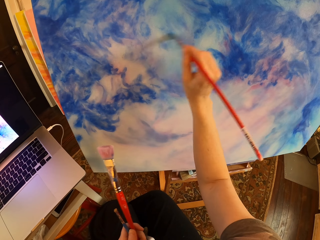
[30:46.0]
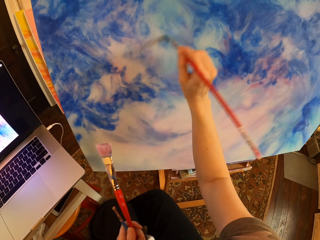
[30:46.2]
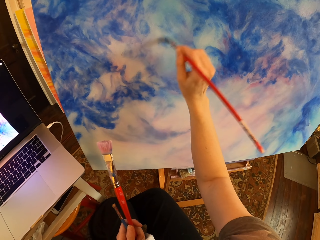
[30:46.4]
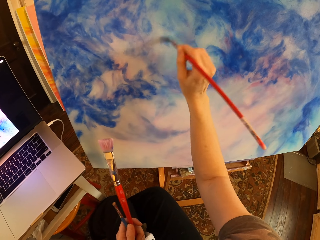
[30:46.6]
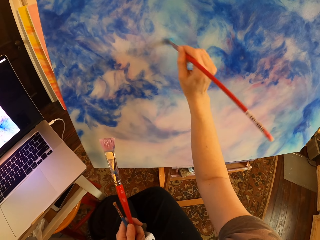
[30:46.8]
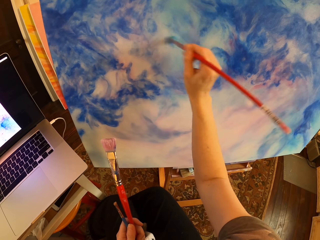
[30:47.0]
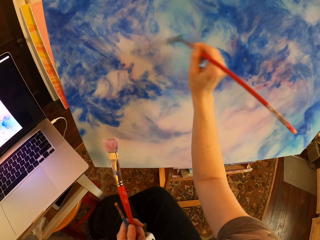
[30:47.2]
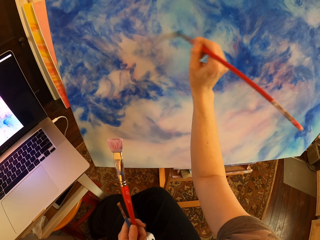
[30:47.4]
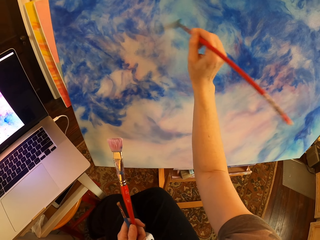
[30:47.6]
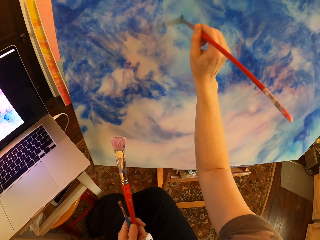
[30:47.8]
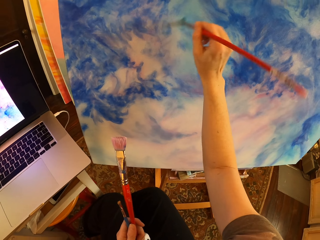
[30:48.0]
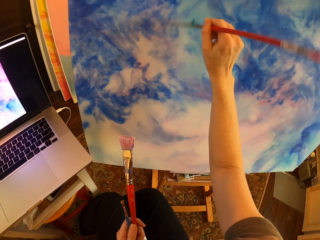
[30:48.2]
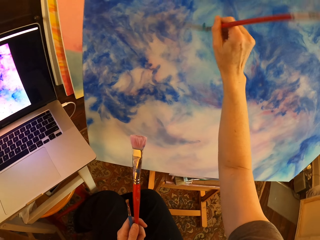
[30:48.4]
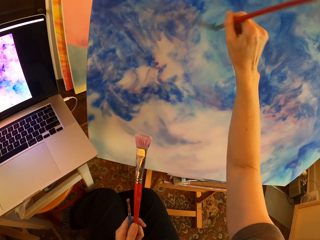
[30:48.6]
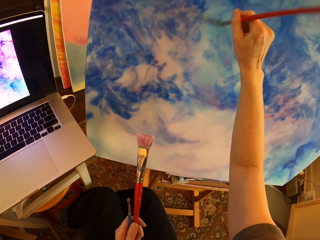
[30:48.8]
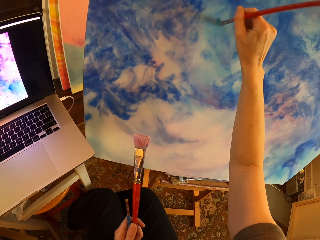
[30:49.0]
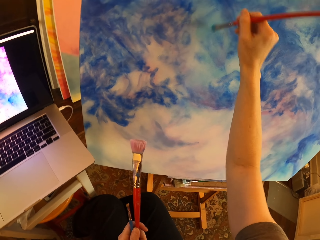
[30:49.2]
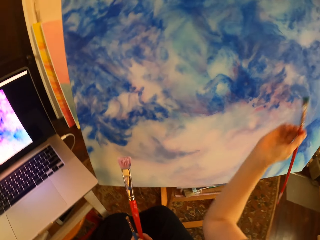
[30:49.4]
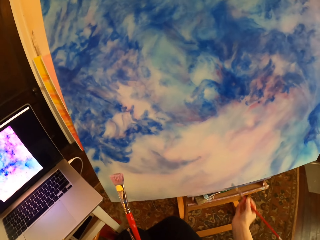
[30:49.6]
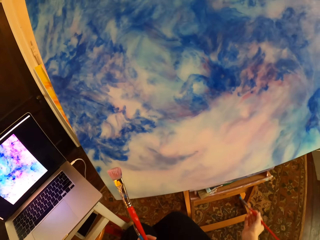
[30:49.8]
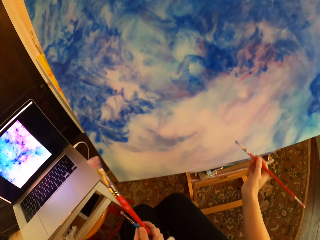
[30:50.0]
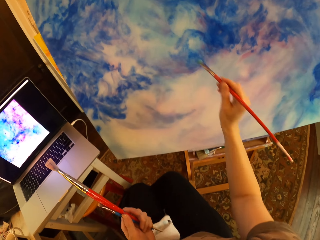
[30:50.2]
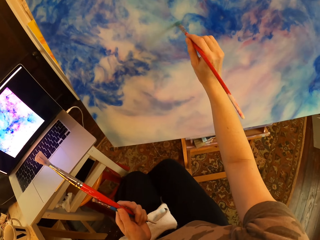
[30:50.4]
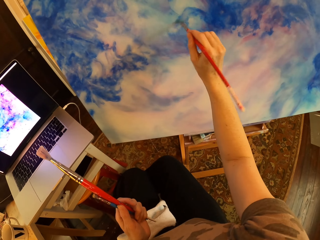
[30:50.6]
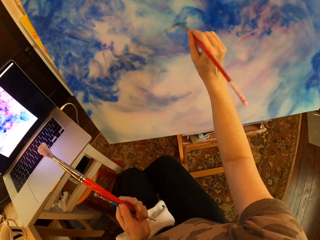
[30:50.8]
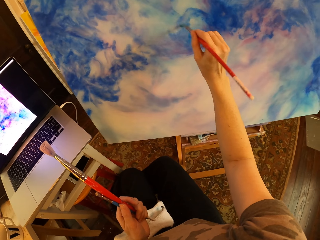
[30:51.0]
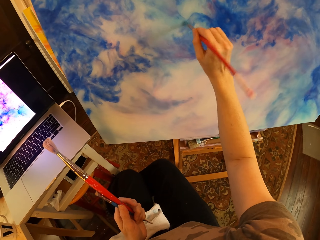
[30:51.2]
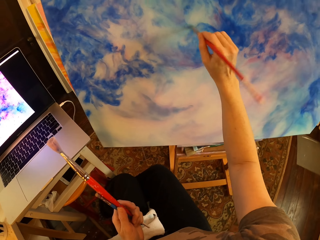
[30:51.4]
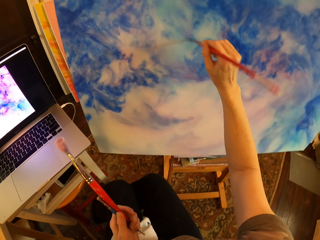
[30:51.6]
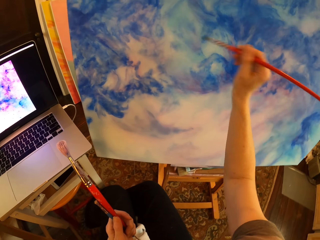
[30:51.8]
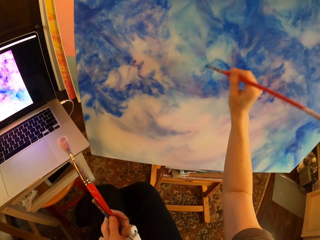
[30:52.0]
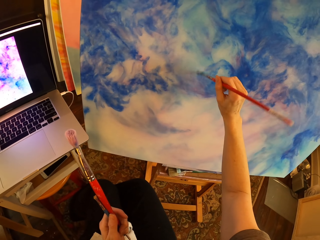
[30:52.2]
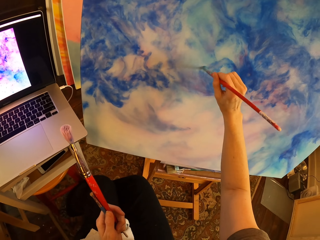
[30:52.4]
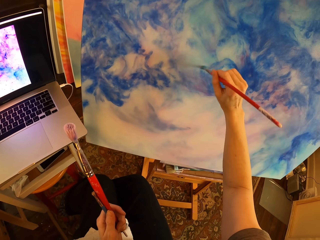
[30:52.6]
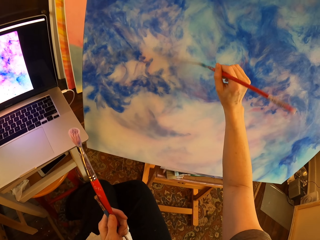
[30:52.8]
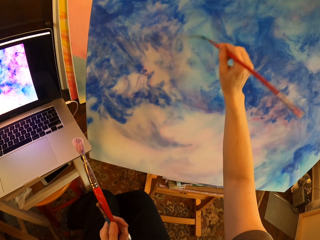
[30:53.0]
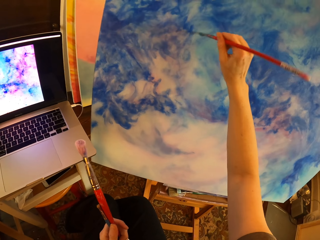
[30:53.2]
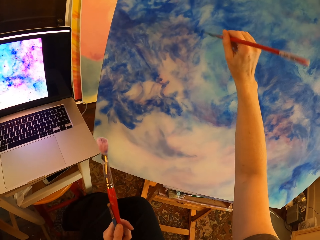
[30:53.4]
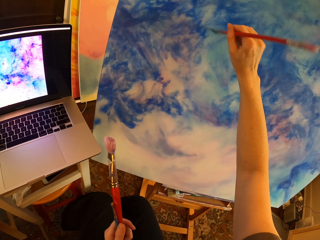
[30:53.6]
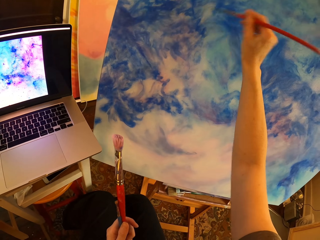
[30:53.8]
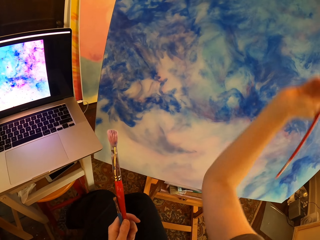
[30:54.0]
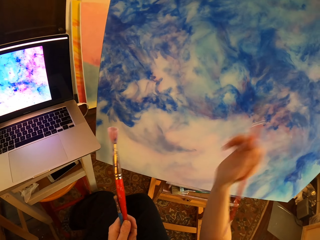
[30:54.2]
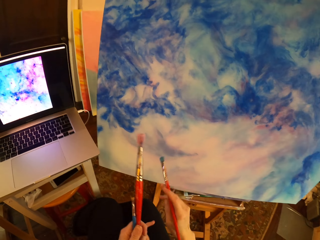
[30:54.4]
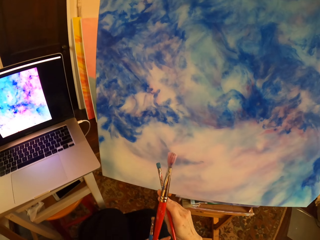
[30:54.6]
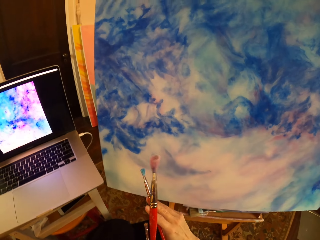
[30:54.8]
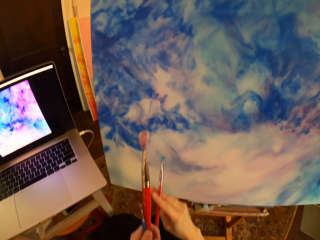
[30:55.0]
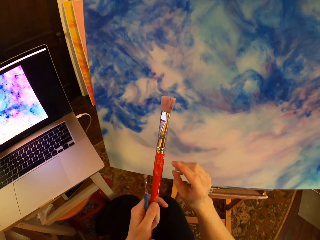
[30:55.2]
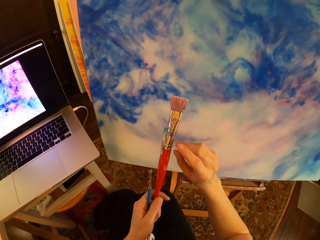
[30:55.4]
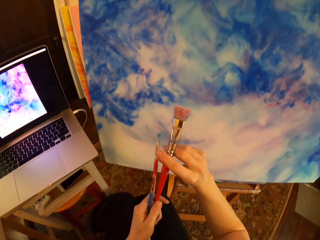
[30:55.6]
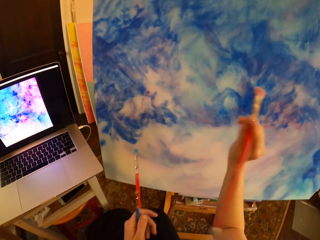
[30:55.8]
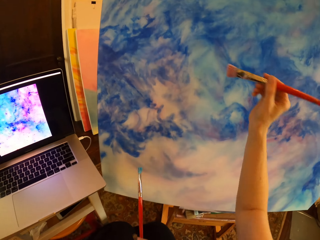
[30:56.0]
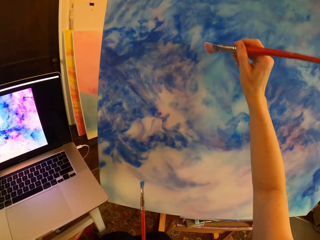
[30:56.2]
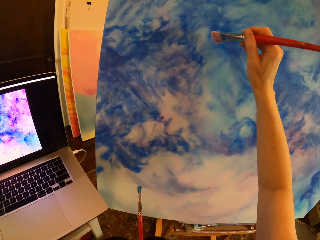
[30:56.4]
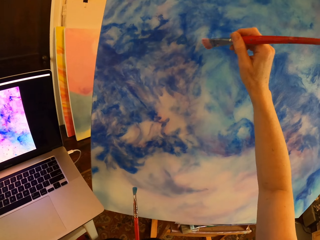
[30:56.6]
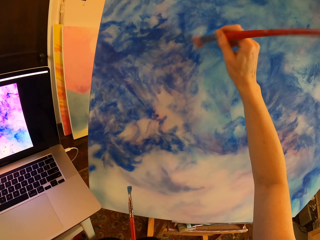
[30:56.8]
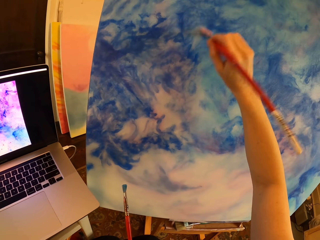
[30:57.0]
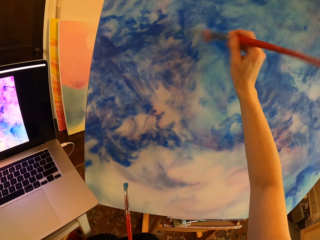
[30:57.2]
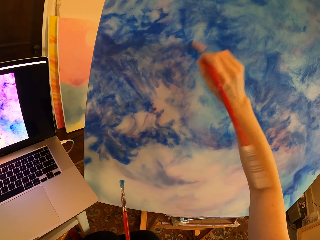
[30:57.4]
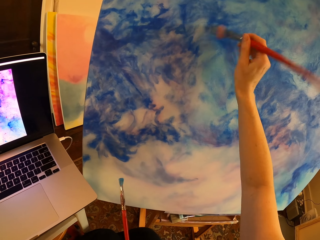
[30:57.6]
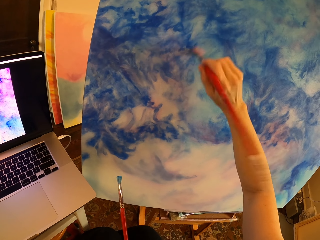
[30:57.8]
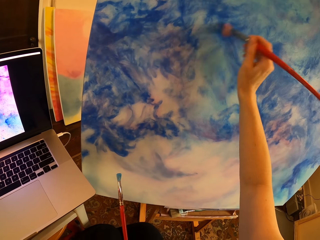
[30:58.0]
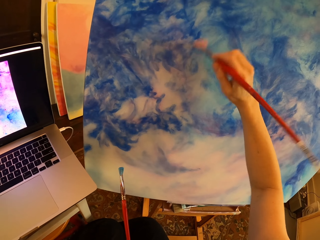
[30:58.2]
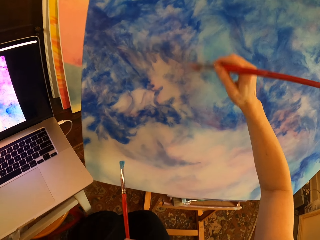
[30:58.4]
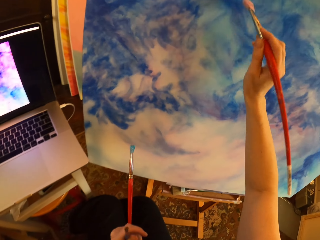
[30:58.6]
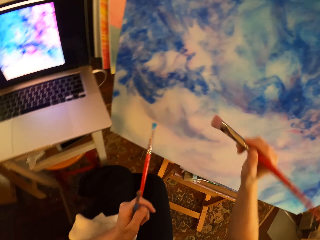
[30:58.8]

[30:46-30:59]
The camera wearer holds art brushes. They pause. They paint on a canvas with an art brush. They hold the art brushes. They turn to the side. They hold the art brushes. They gaze at the painting. They change the art brush. They paint on the canvas with an art brush. They hold the art brushes.

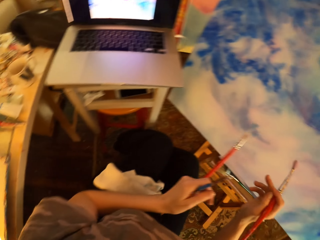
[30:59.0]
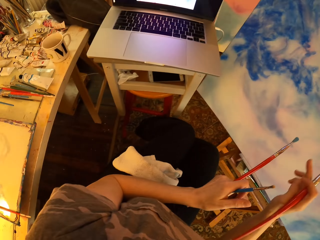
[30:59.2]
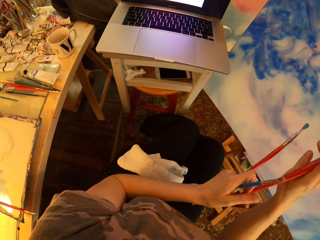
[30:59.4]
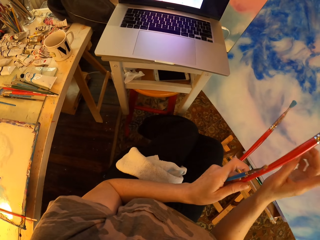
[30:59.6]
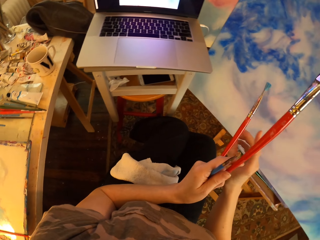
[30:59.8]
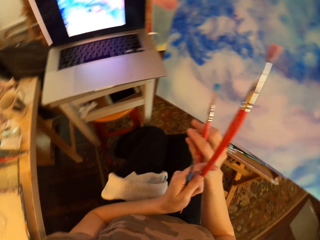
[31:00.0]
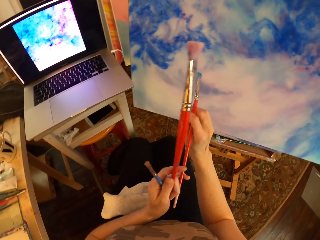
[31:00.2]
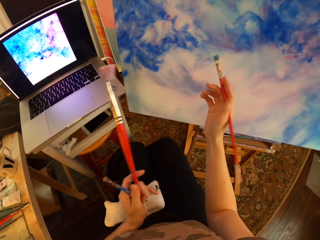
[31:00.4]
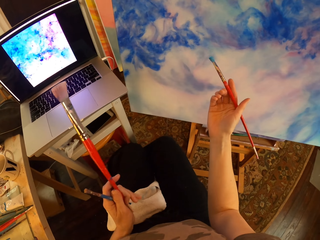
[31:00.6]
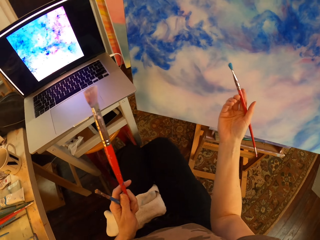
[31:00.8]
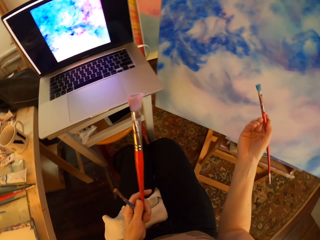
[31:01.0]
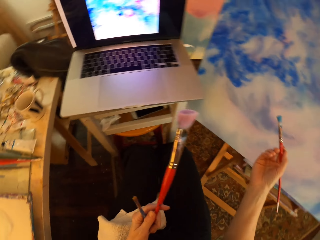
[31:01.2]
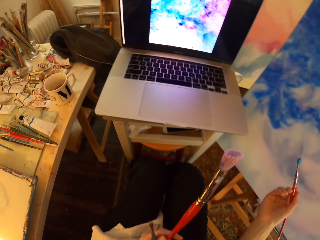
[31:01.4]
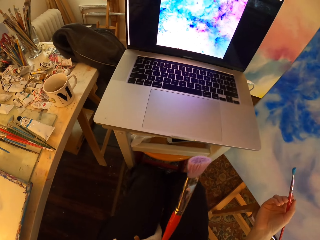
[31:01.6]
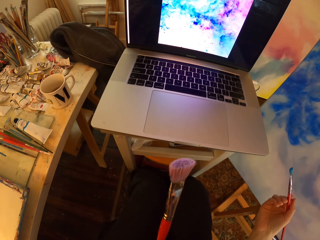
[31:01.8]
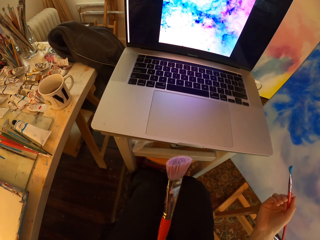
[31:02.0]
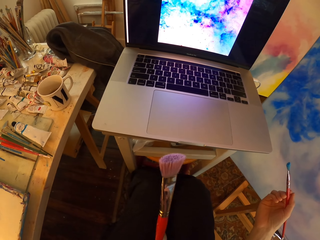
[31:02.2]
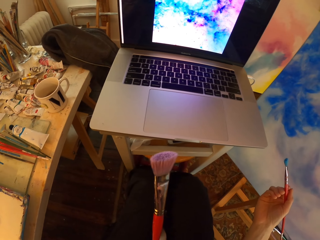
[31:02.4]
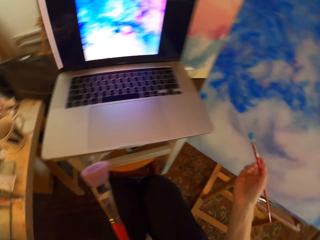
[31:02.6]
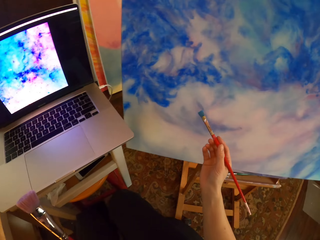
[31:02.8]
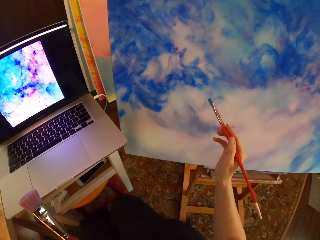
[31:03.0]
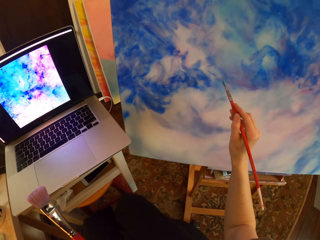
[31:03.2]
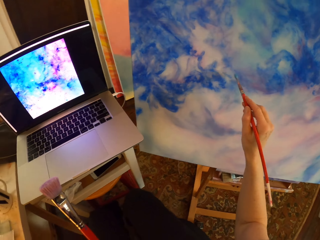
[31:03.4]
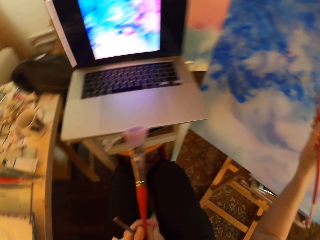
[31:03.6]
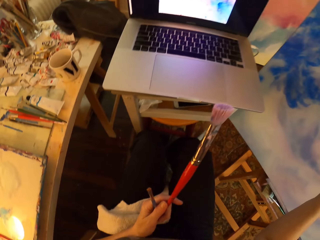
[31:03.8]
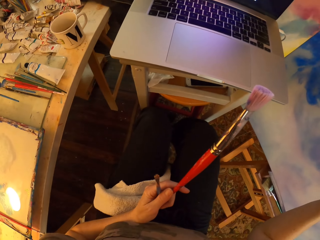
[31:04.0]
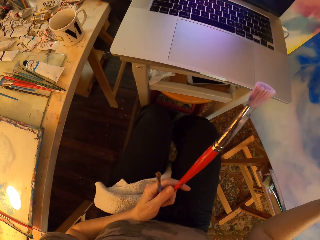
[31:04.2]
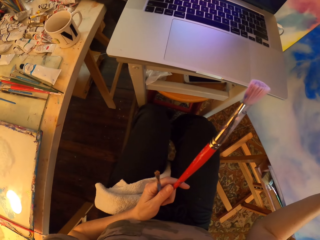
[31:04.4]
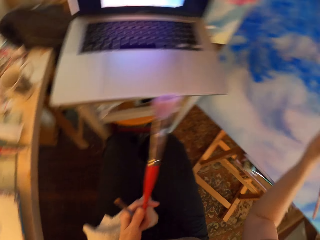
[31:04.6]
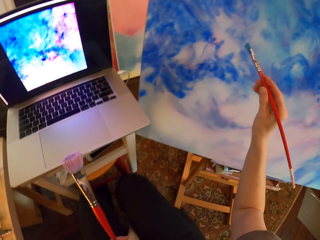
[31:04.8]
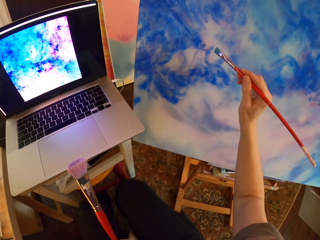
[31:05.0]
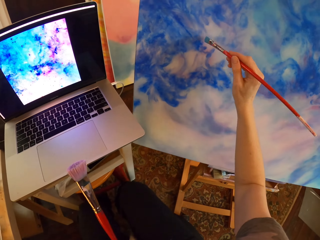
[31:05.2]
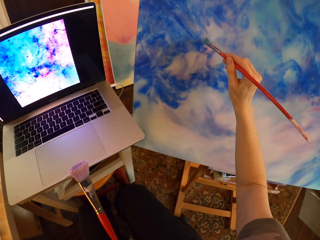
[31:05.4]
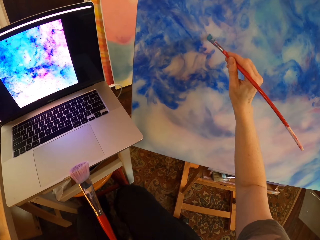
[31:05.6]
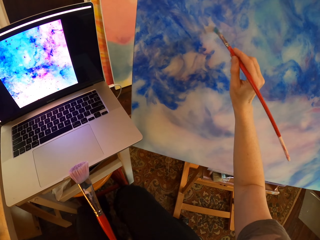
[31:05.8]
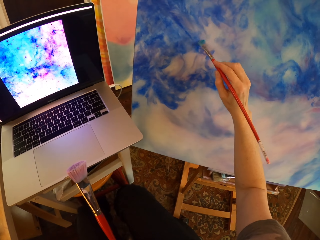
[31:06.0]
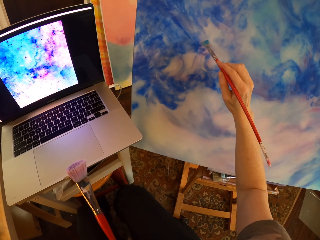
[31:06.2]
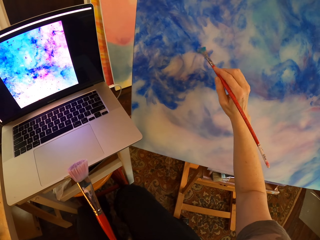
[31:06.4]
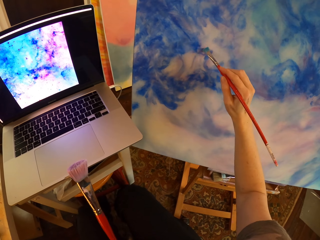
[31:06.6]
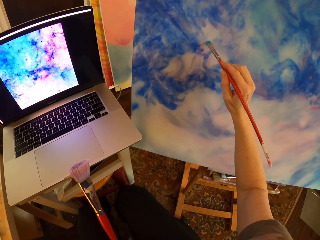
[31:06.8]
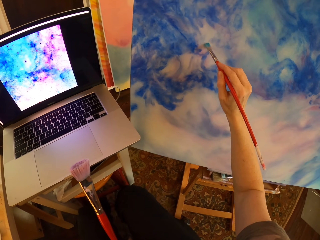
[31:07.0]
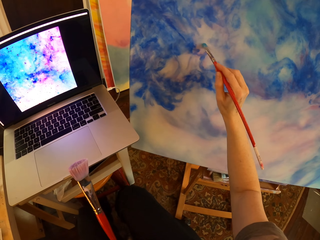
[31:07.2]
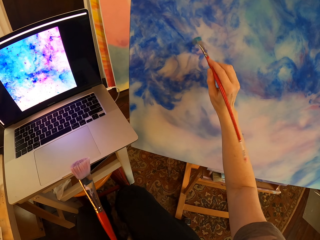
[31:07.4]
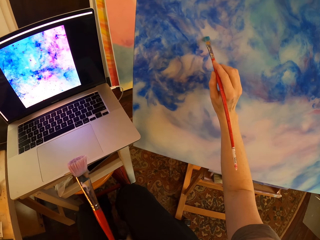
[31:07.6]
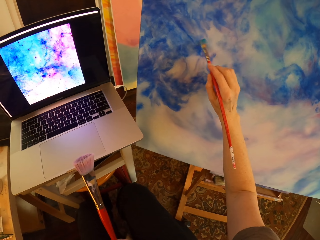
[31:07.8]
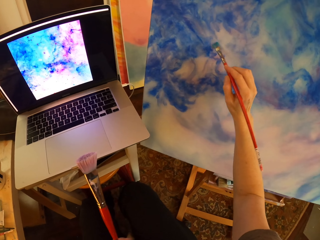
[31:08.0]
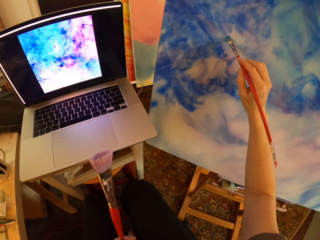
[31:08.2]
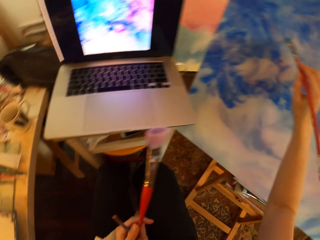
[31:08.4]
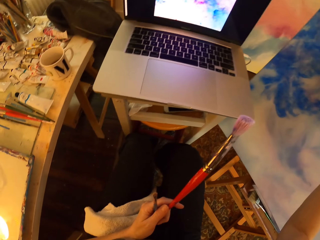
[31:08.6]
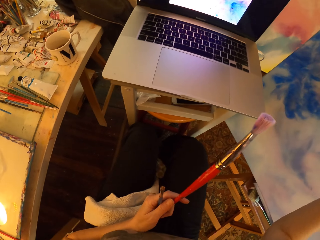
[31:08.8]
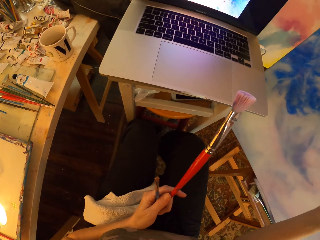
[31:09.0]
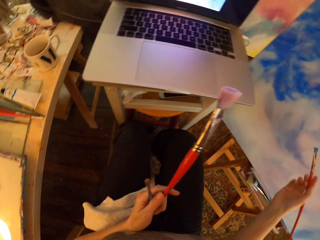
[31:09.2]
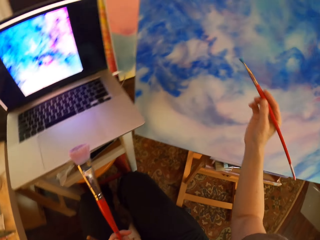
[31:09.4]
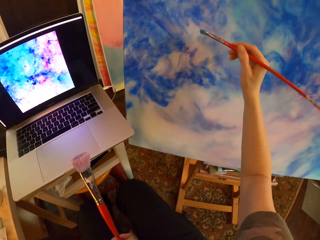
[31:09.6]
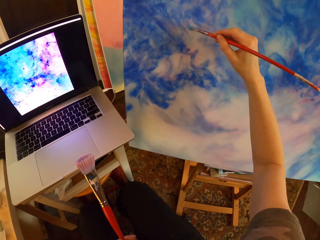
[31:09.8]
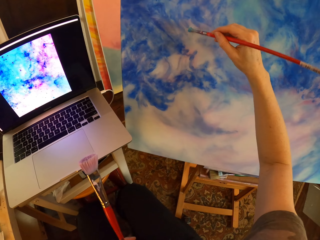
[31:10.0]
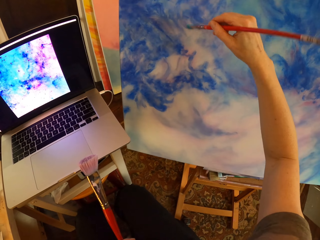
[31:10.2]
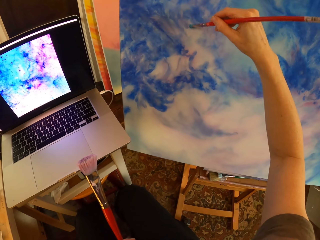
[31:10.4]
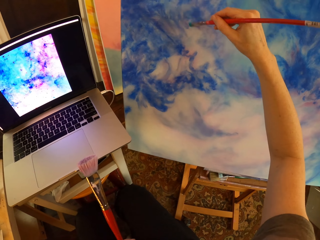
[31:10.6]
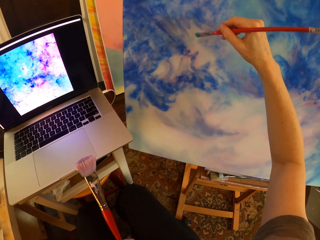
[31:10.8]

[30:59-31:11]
The camera wearer turns to the side. They hold art brushes. They stare at the laptop. They turn to the side. They paint on a canvas with an art brush. They hold the art brushes. They stare at the laptop. They hold the art brushes. They turn to the side. They paint on the canvas with an art brush. They hold the art brushes.
